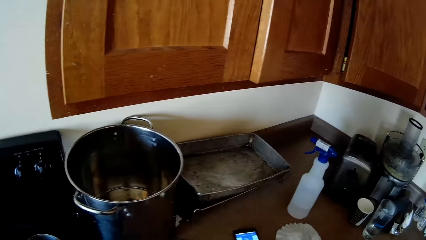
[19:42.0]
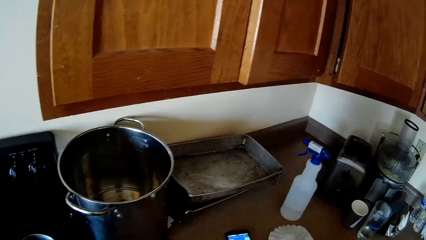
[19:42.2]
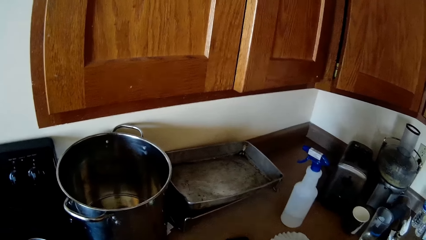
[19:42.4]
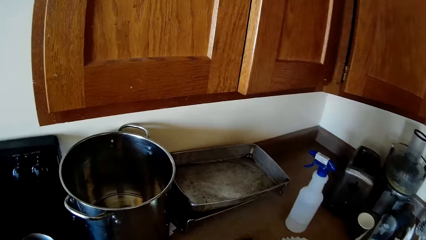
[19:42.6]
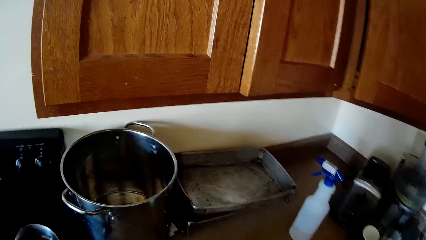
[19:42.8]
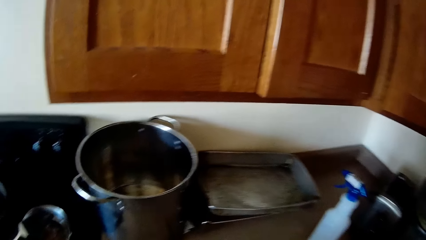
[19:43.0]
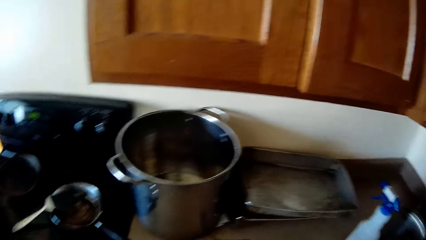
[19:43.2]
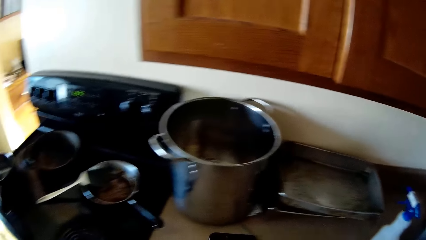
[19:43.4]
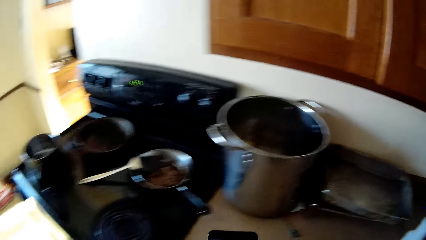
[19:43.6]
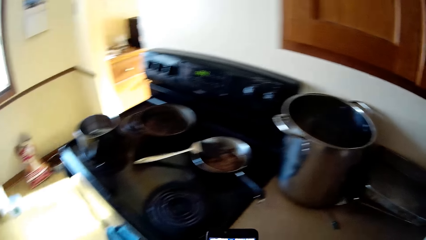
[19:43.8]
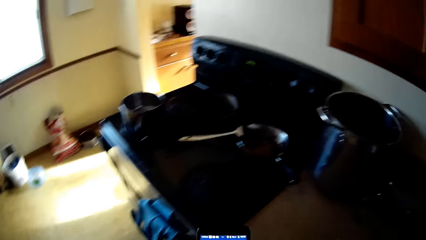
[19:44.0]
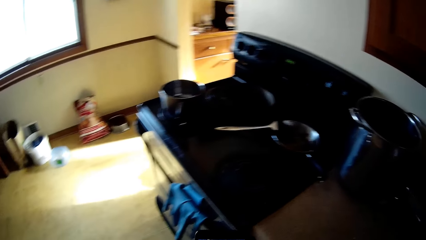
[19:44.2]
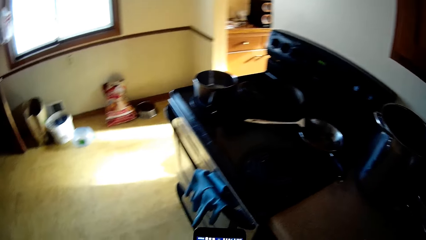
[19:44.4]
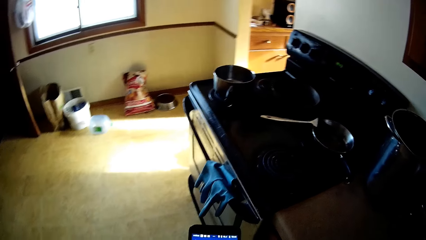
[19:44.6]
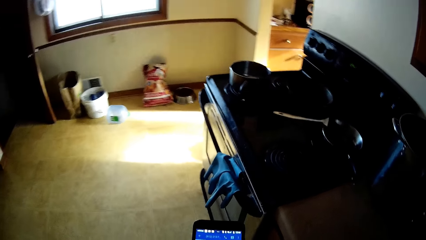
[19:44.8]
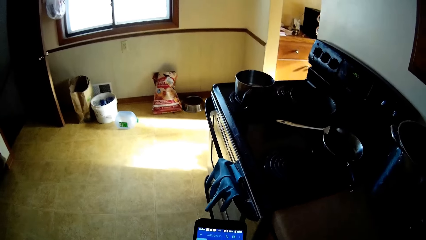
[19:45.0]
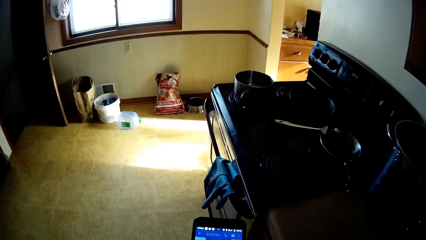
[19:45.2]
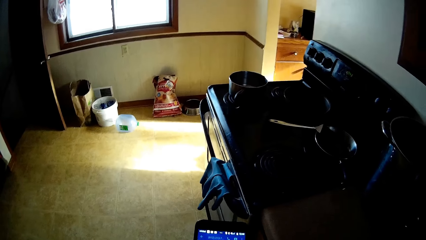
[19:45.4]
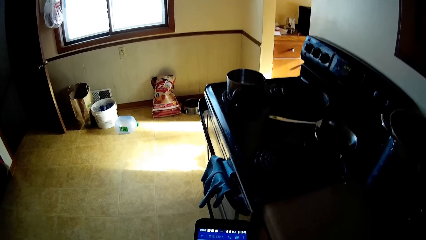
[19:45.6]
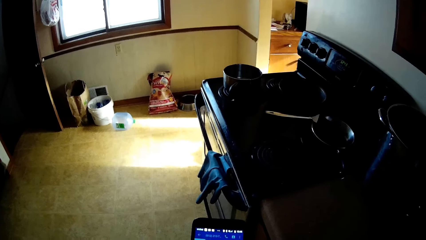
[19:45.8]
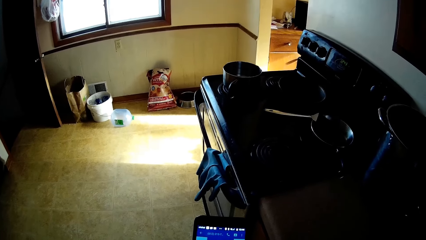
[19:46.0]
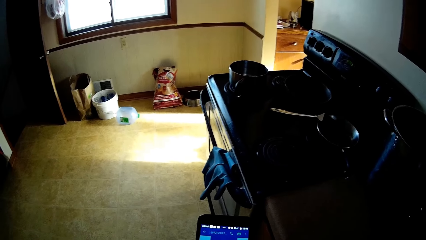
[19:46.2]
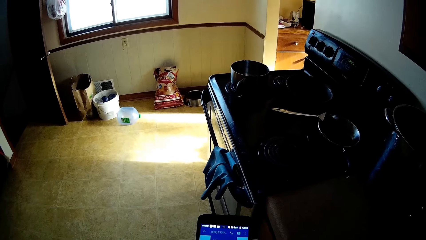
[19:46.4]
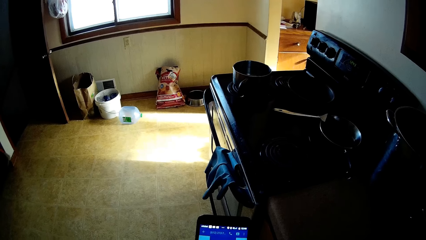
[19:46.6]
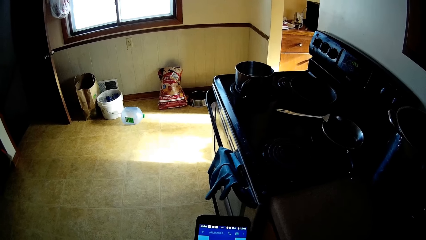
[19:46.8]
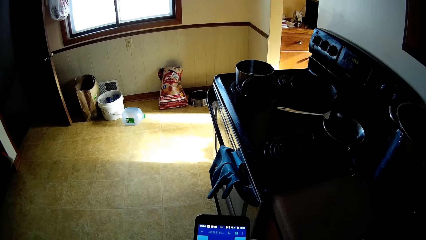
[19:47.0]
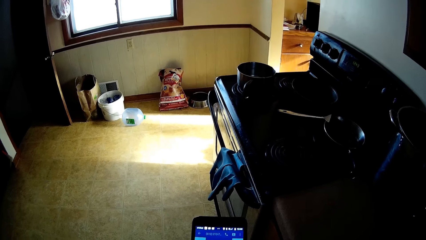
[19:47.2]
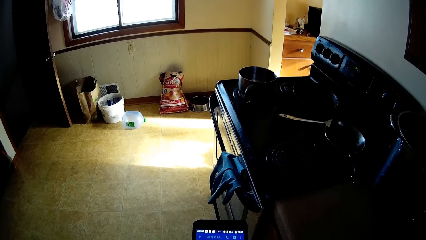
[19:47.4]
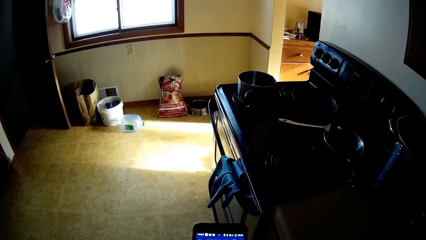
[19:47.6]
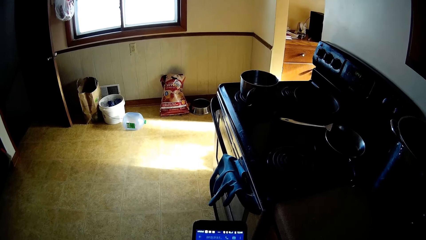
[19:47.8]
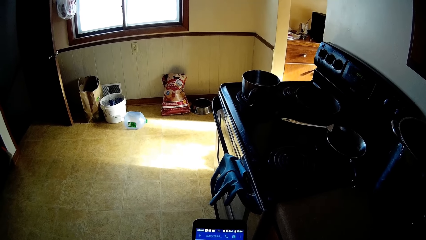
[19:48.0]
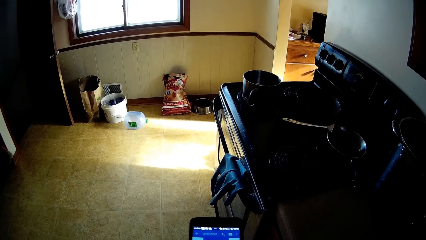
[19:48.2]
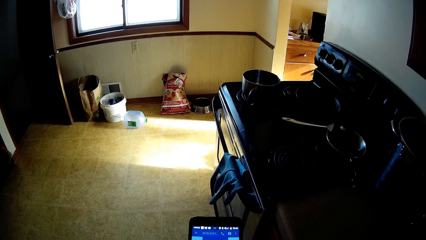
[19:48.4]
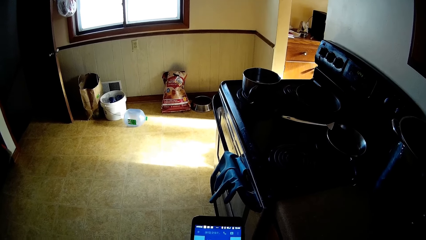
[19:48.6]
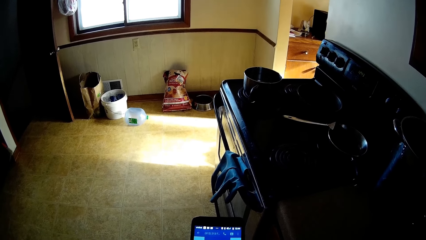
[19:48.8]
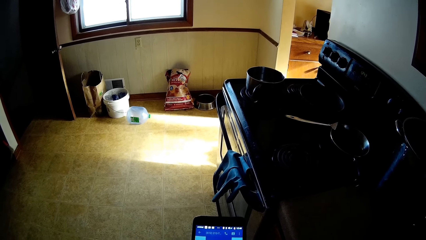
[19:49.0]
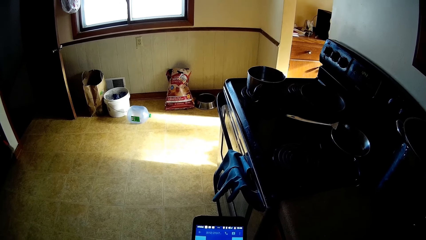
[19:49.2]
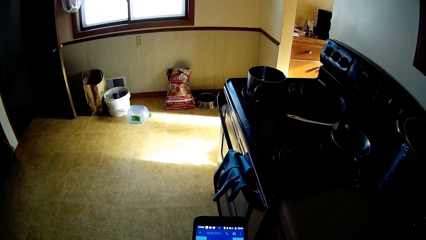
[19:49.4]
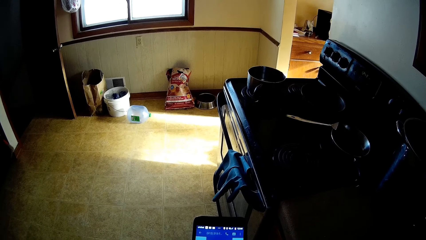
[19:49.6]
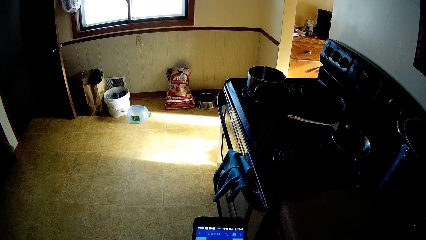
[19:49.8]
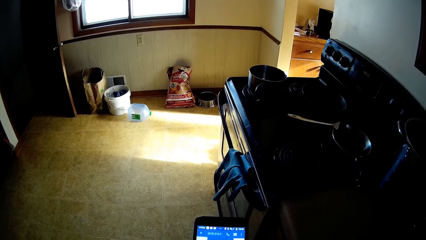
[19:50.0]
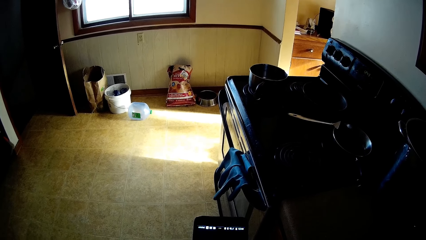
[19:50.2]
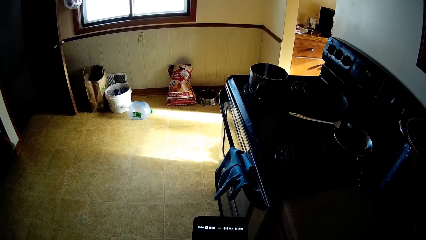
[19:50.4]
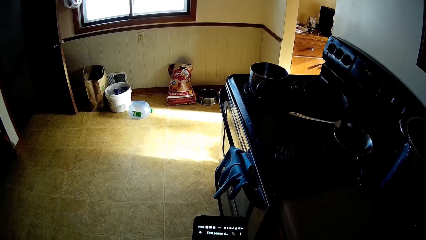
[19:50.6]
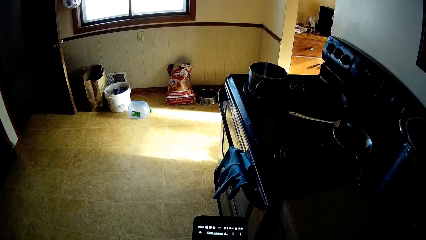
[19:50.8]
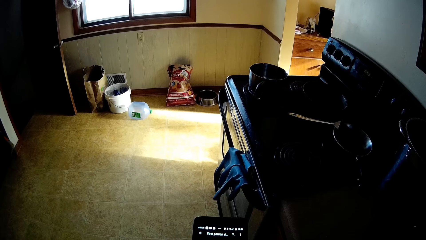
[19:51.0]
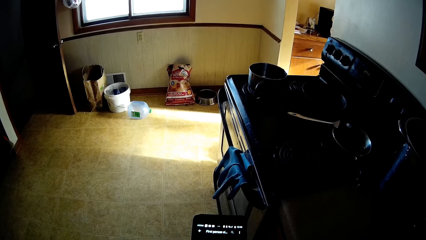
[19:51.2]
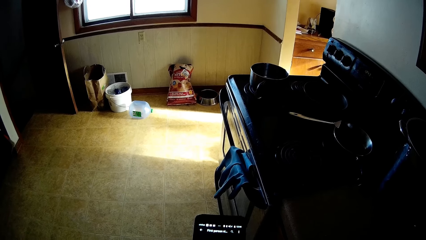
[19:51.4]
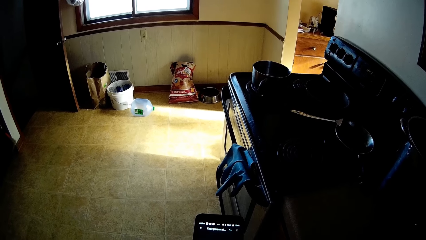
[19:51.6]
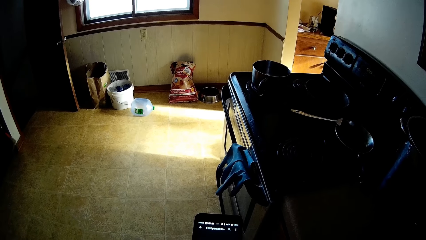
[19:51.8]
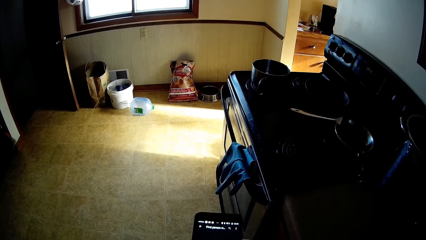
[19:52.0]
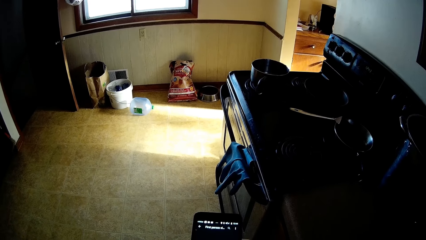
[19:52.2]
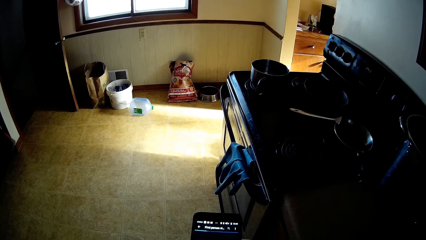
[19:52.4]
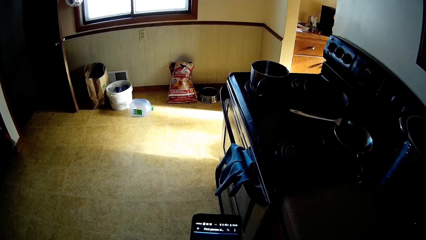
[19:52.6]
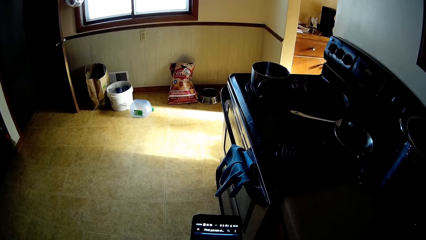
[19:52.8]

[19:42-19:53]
The camera wearer moves around. They operate the phone.

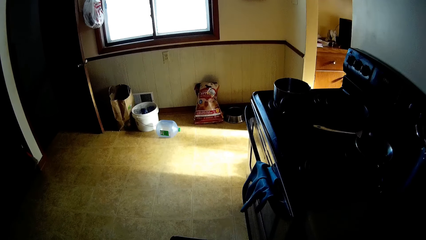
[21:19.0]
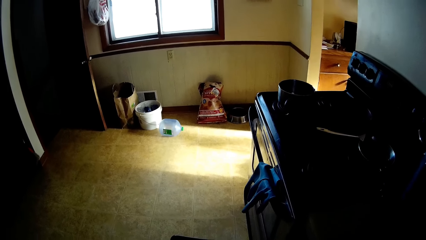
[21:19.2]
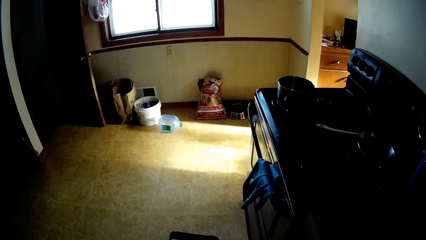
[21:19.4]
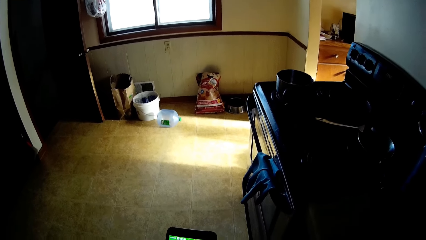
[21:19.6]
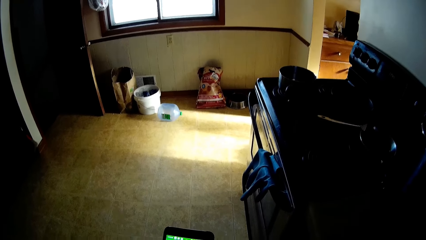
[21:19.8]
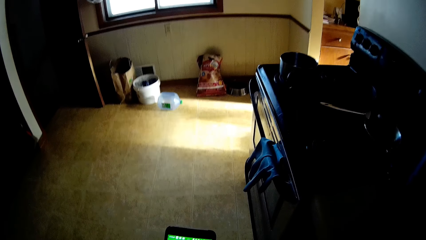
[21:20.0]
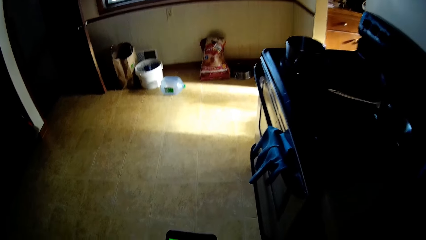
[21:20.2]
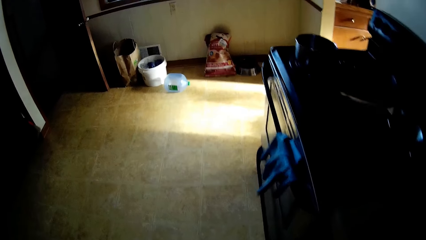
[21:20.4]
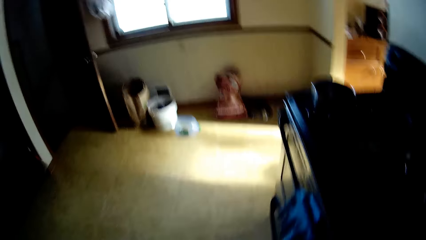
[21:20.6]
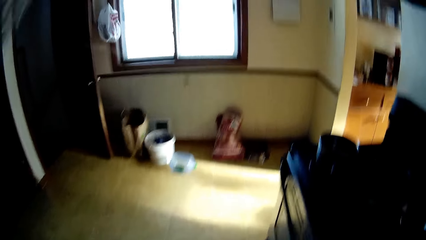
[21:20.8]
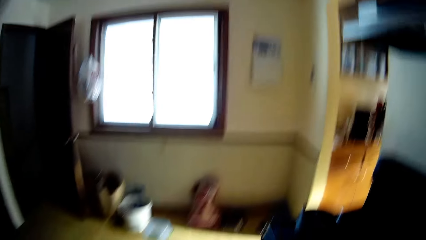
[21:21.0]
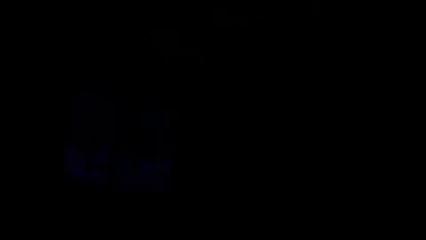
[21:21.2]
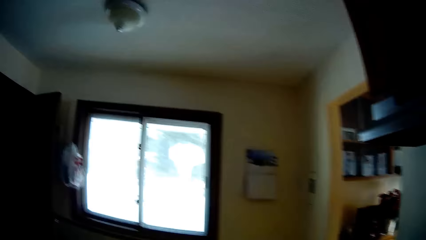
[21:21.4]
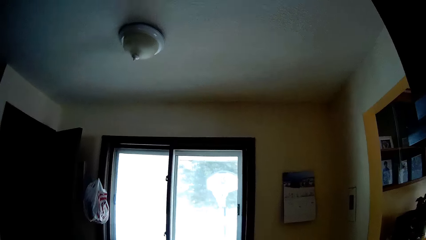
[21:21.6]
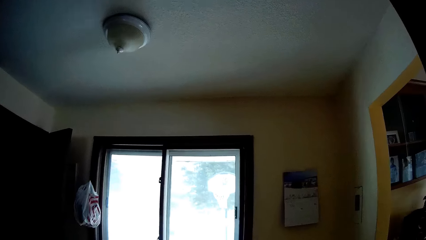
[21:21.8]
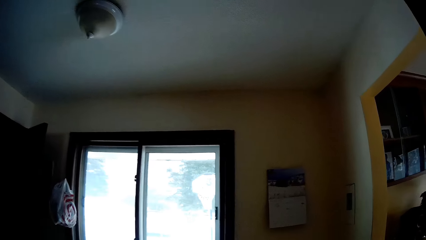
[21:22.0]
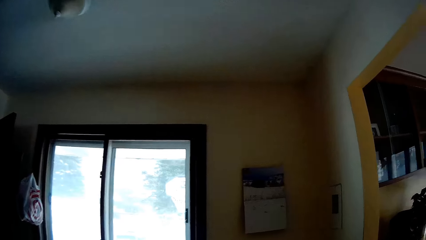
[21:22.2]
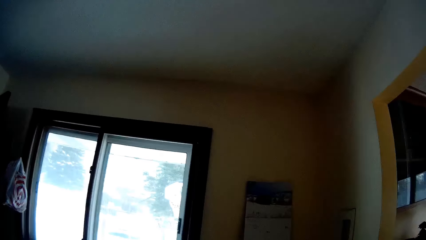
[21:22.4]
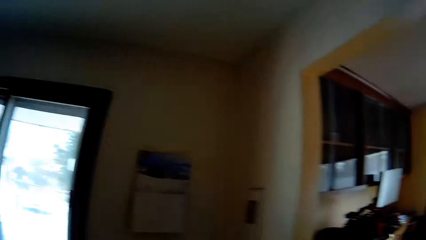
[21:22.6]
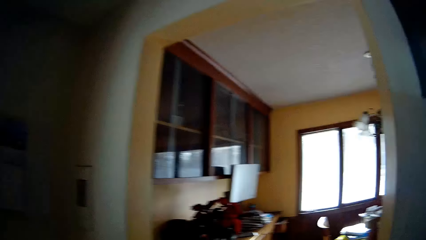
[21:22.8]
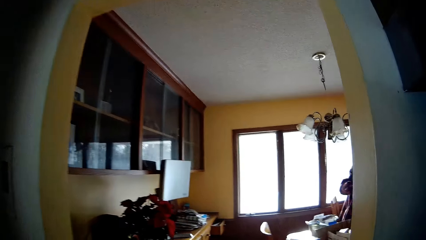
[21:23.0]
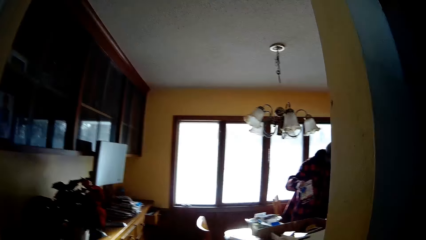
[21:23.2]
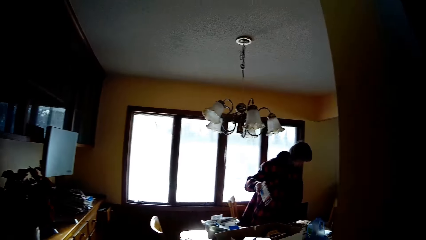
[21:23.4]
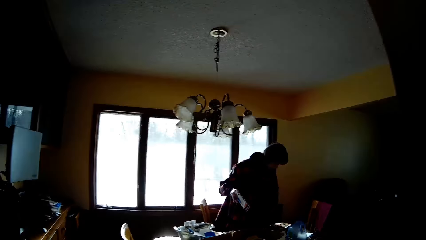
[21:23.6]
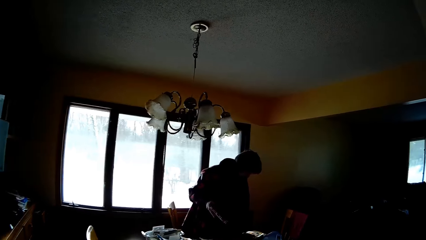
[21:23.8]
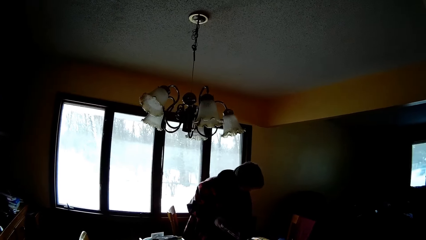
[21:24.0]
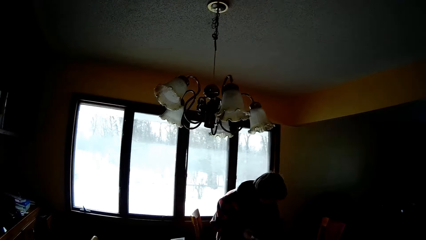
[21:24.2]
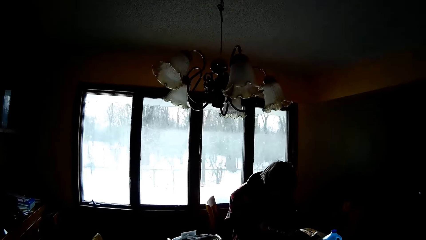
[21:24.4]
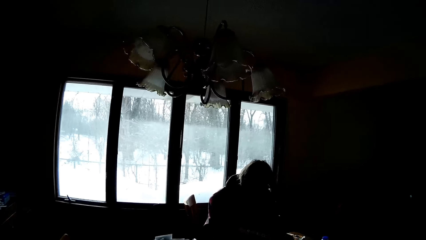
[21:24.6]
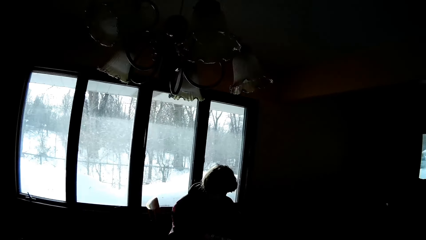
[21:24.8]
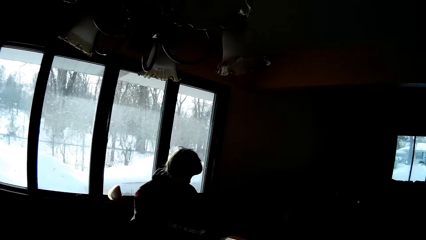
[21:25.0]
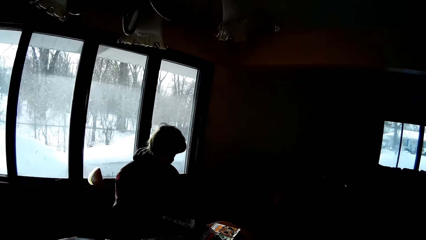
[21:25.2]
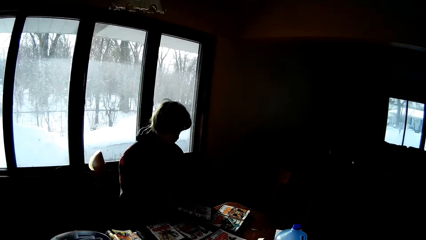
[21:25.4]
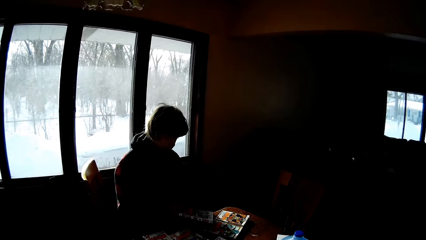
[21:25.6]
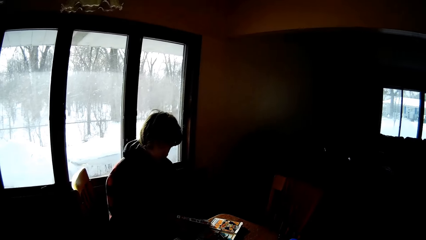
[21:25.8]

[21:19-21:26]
The camera wearer walks in the kitchen. A man sits on a chair.
